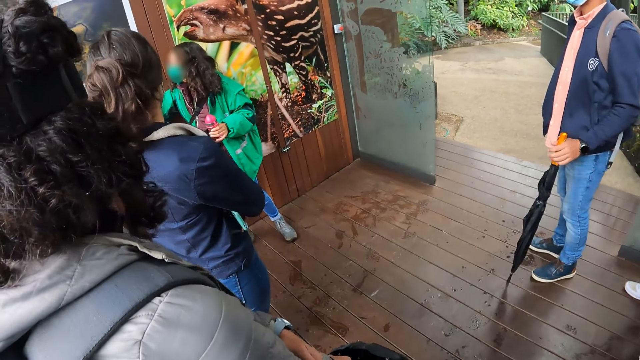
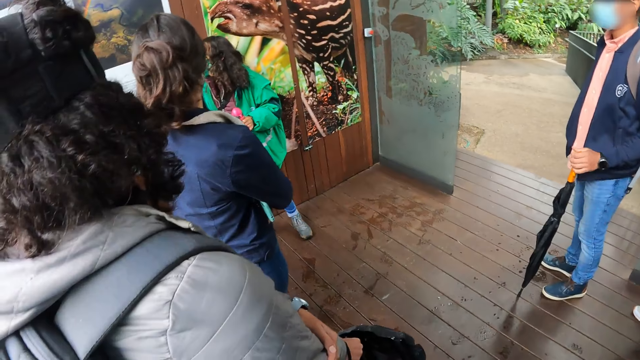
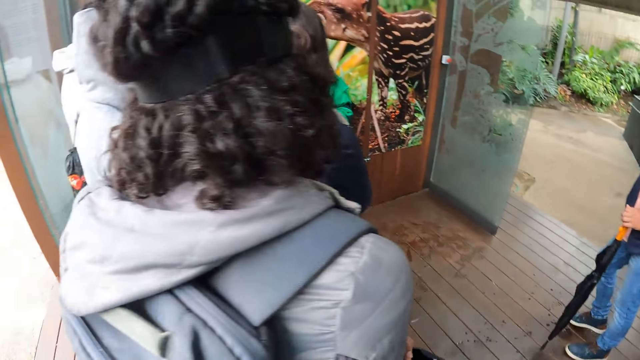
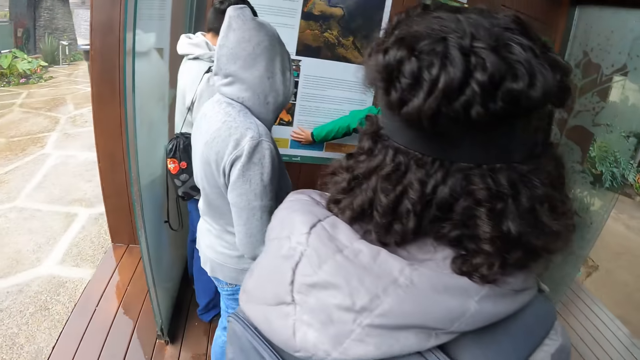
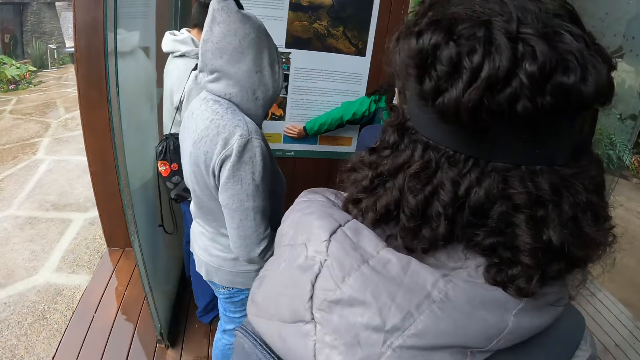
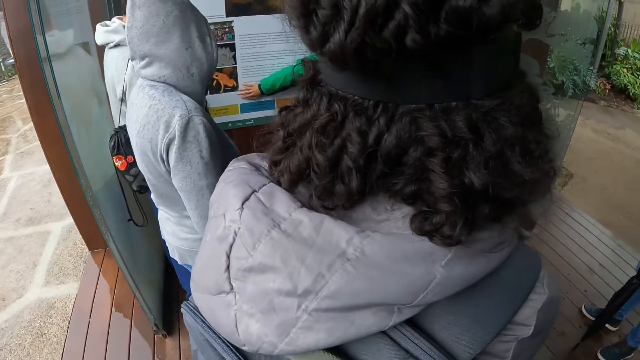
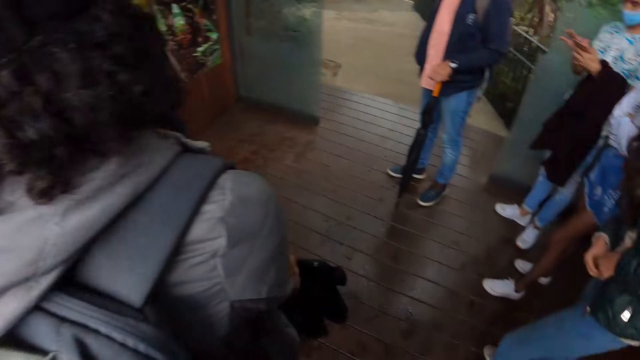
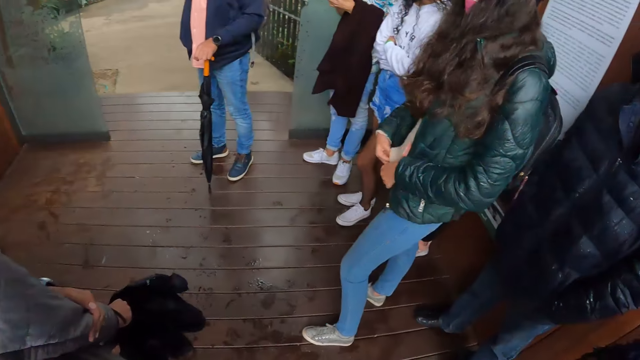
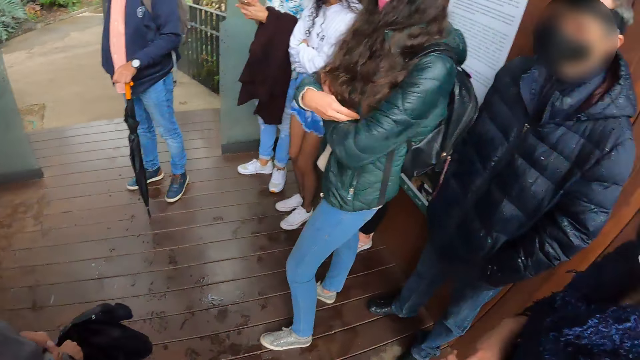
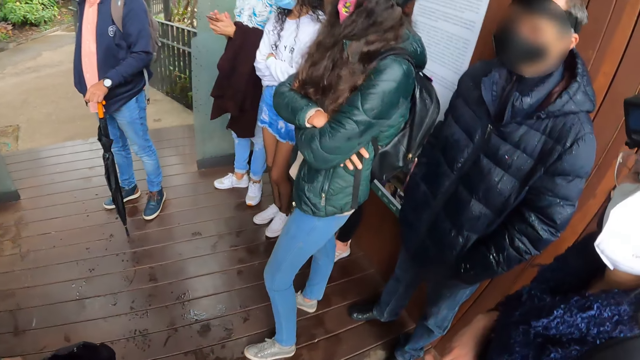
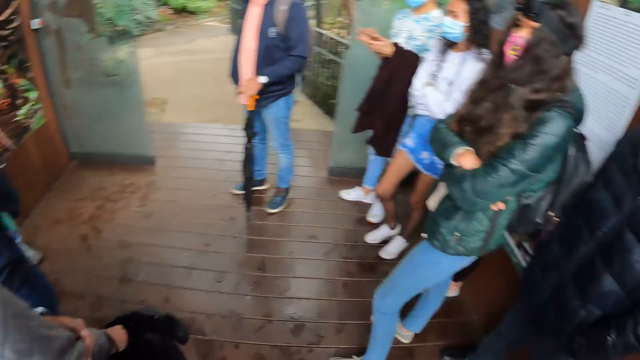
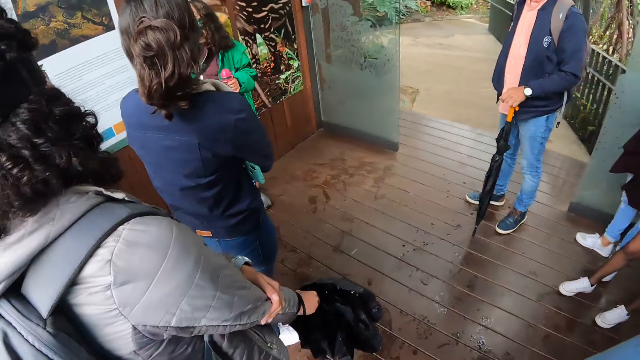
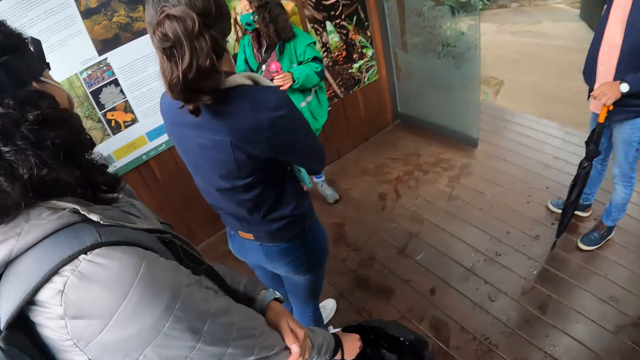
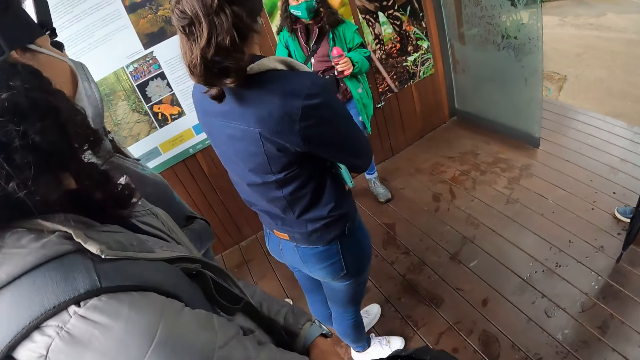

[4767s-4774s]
The woman touches the wall with her right hand.

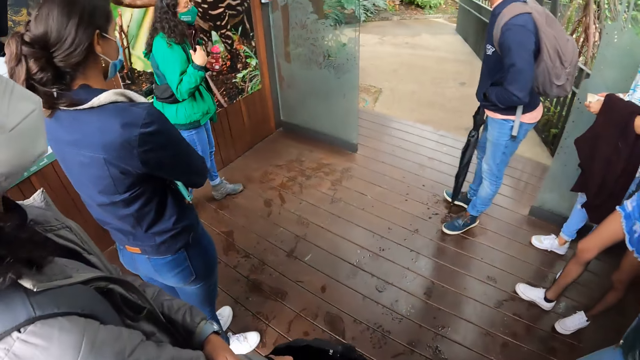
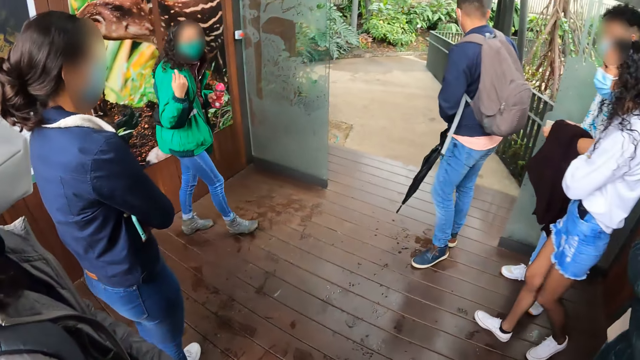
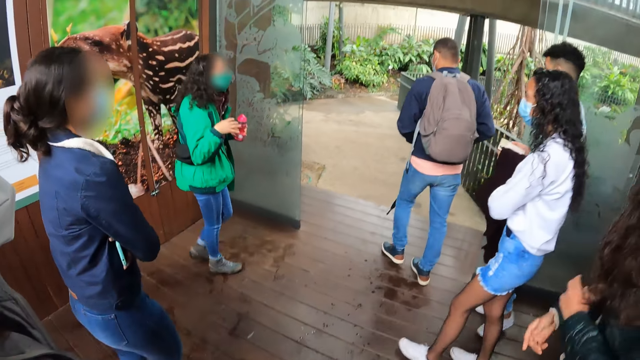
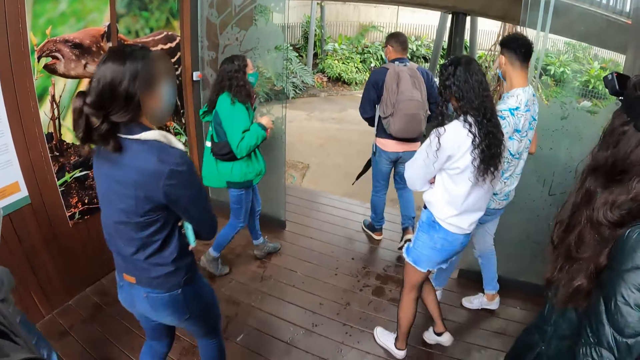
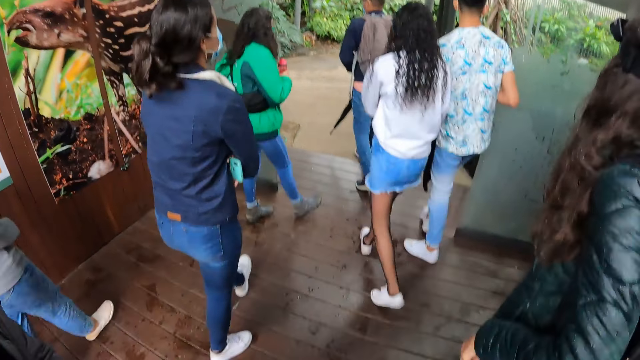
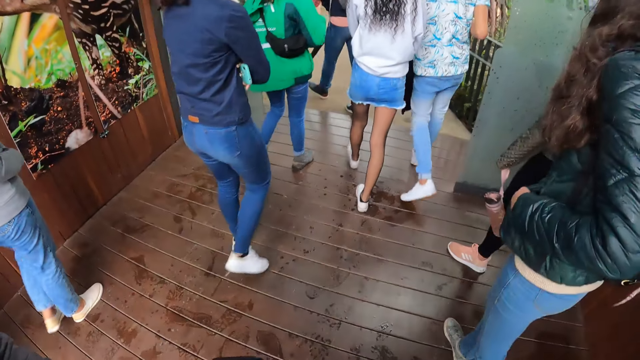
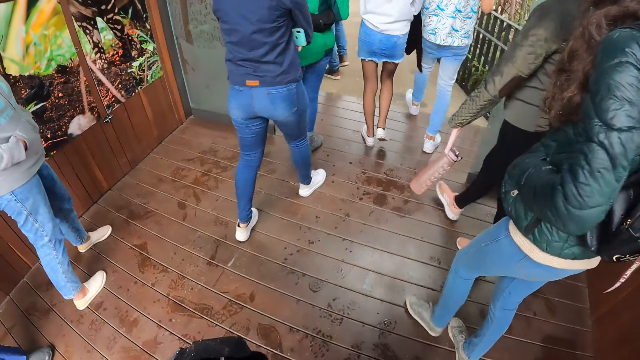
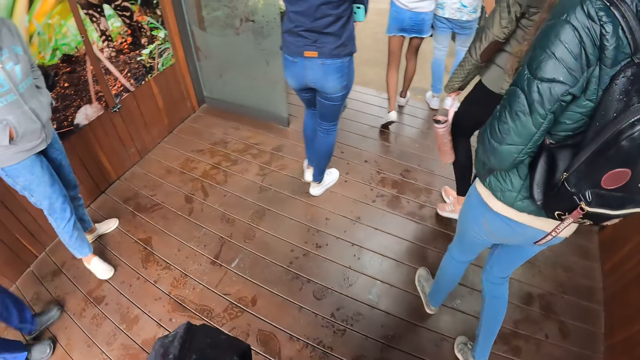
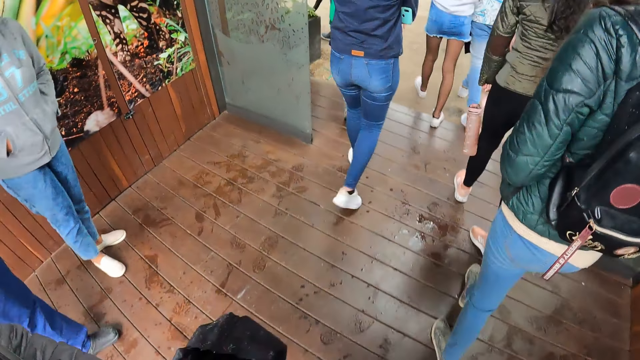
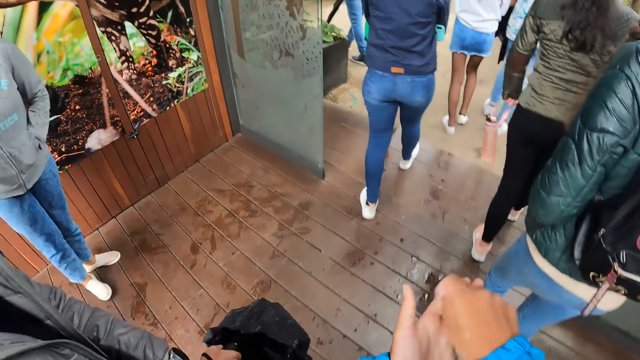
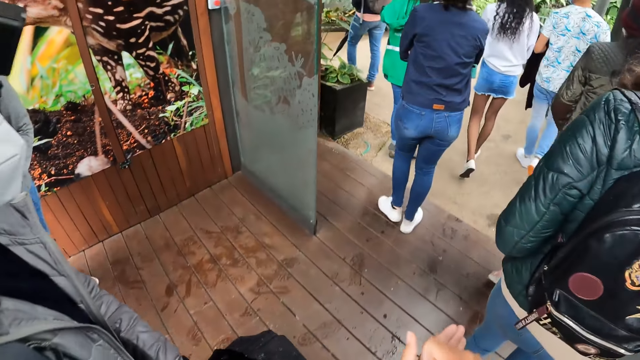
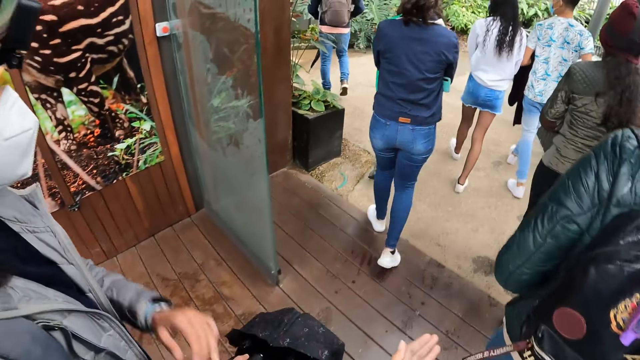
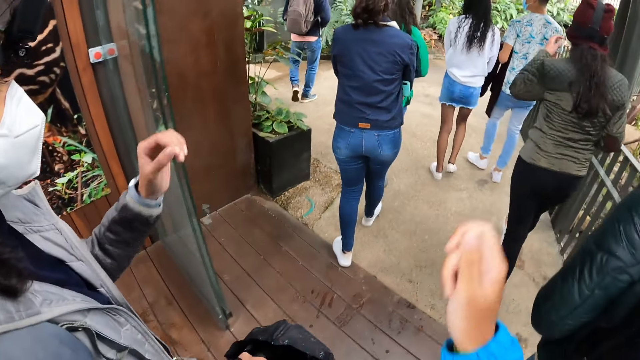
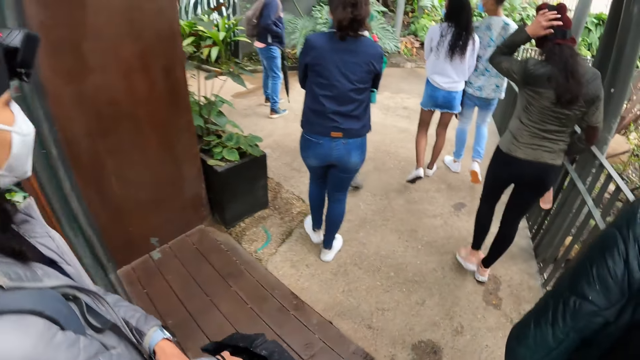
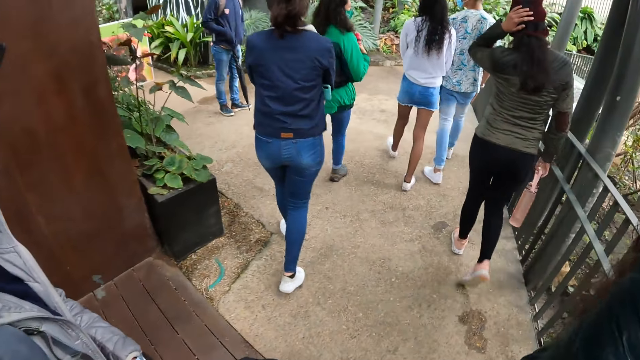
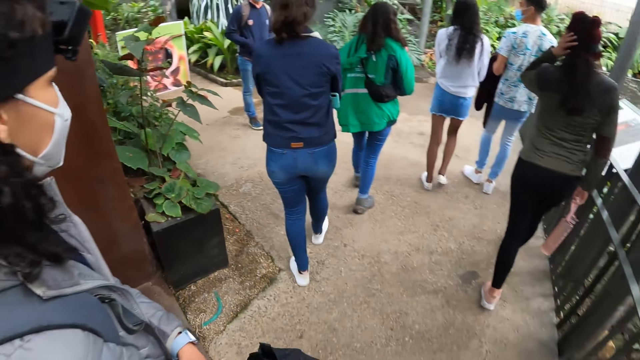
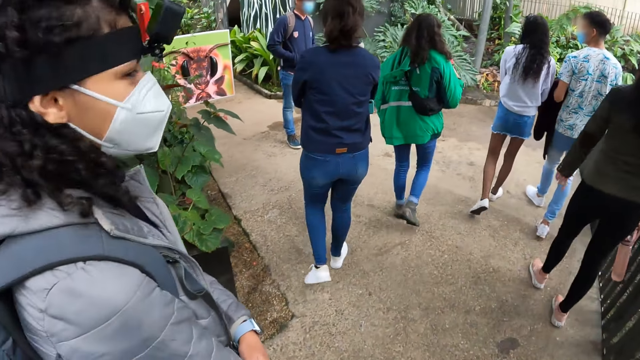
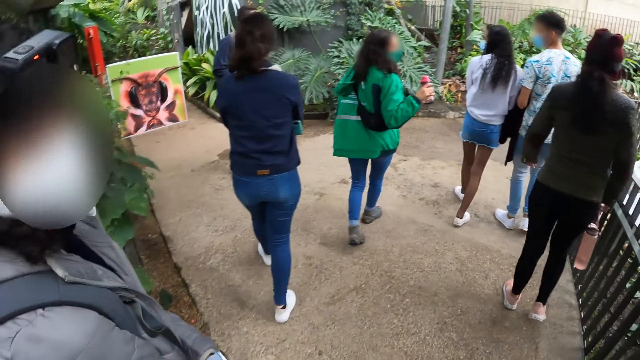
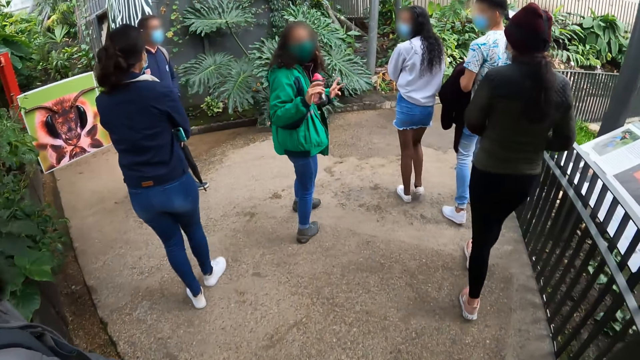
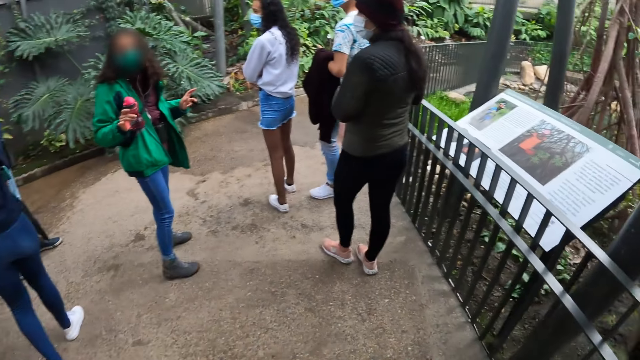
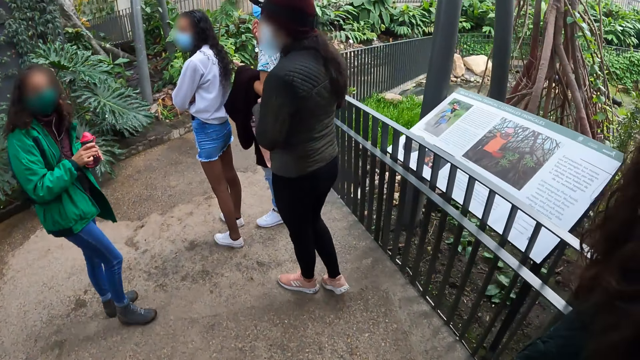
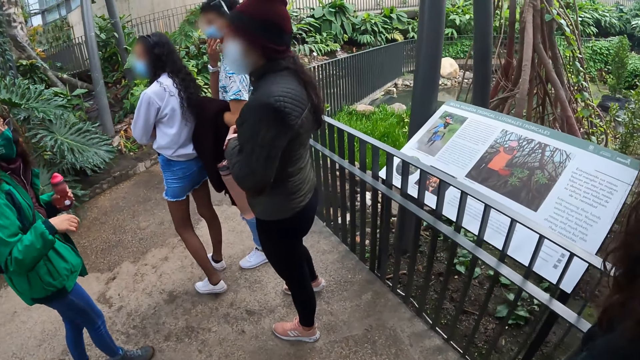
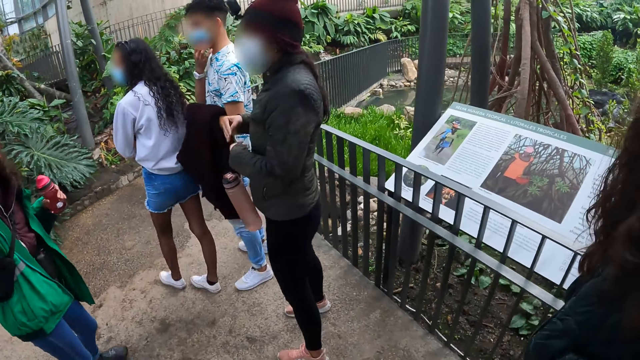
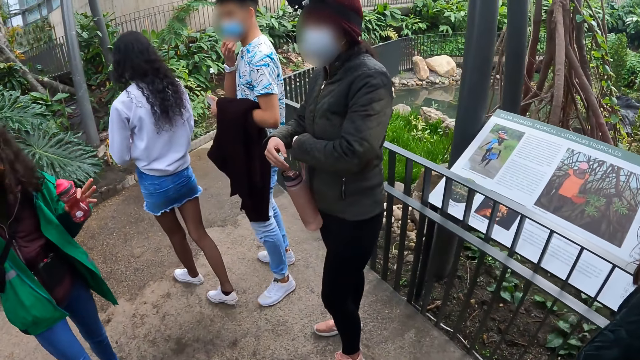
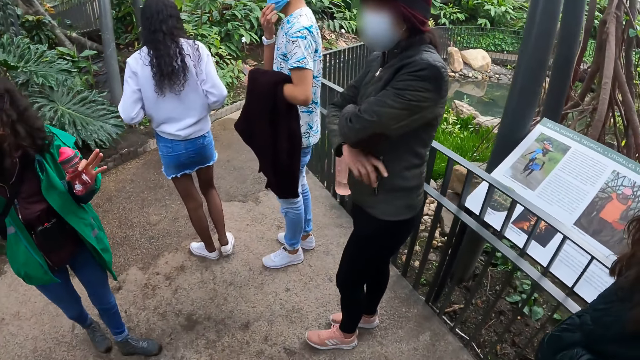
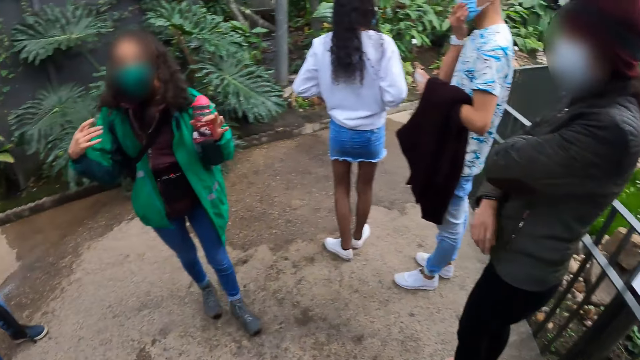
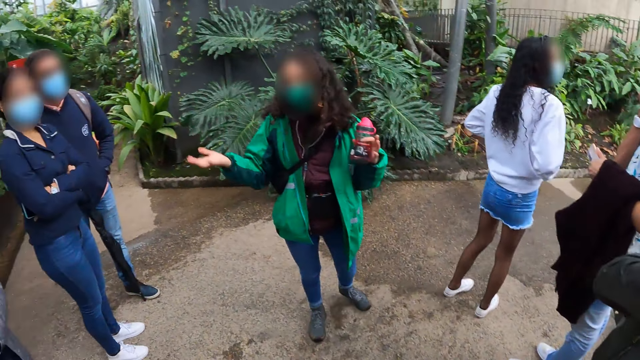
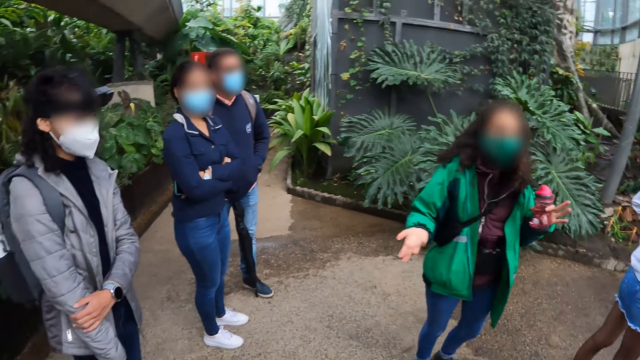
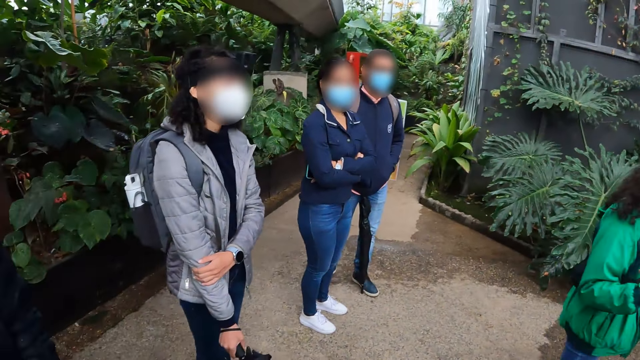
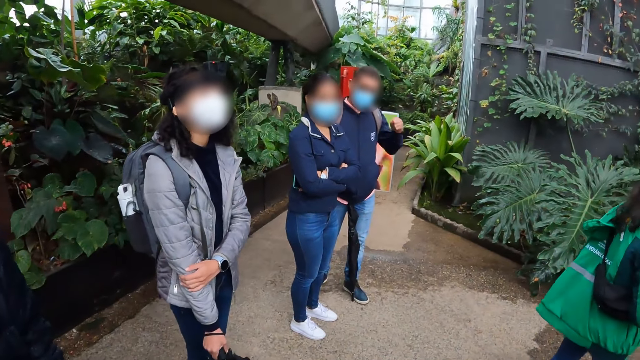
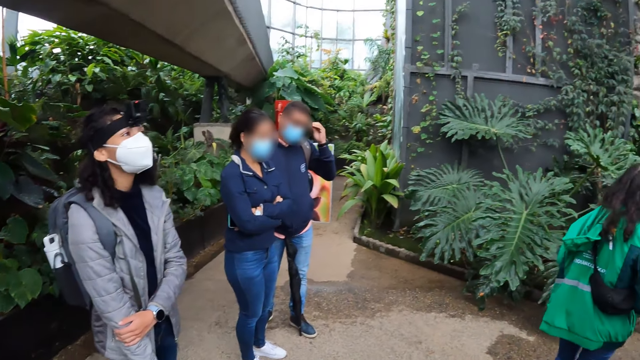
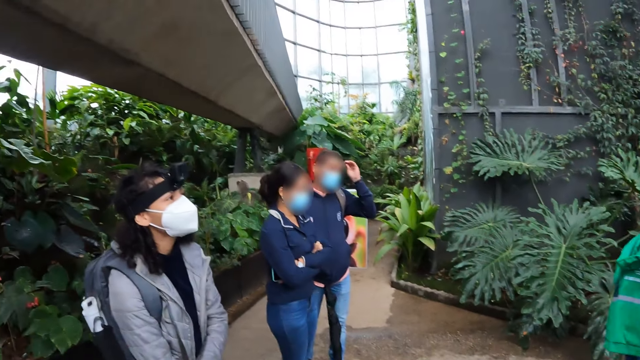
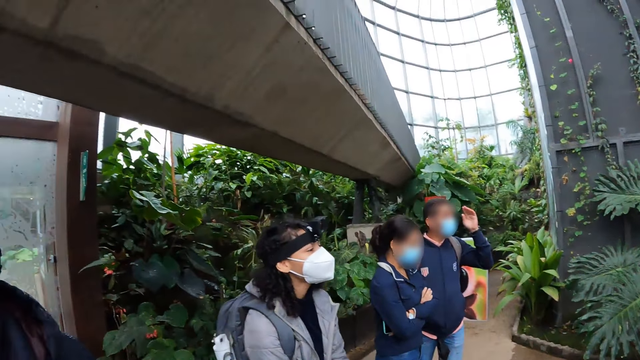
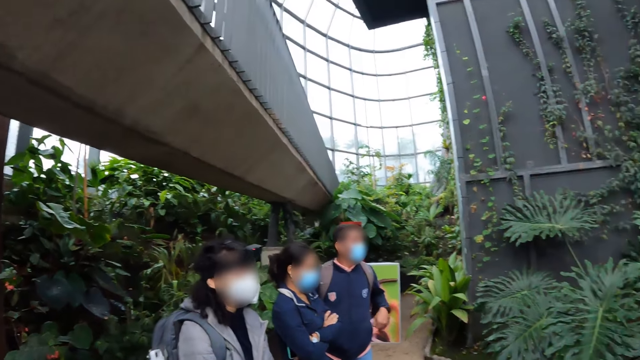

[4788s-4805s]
The camera wearer walks along the pavement with colleagues. A woman walks through a door. The camera wearer converses with another woman. The camera wearer and the other woman walk through the door. The first woman speaks to the camera wearer and the group of people. The first woman passes the bottle in her right hand to her left hand. The camera wearer looks around the compound.
